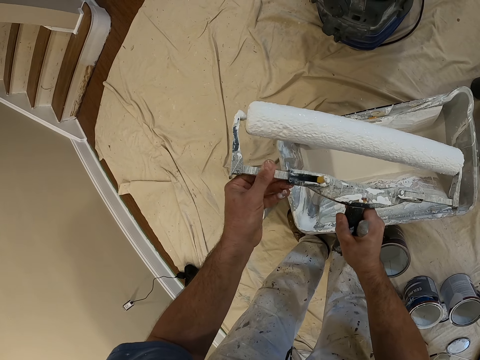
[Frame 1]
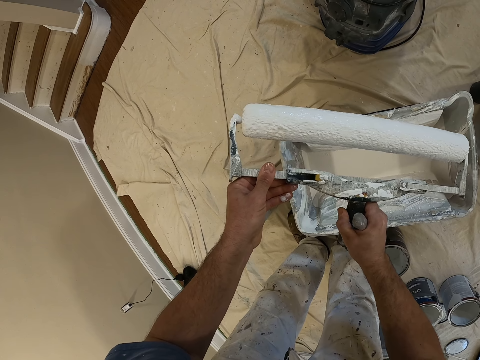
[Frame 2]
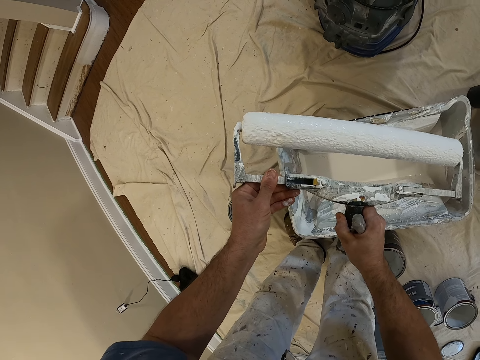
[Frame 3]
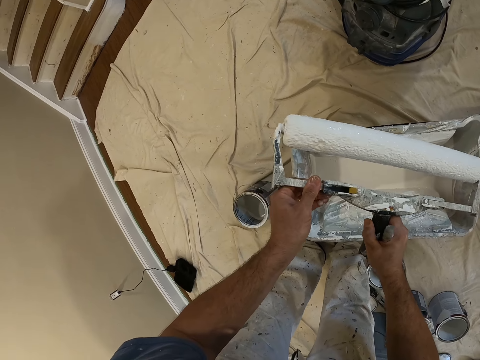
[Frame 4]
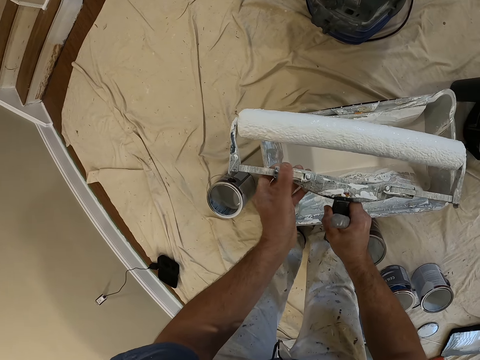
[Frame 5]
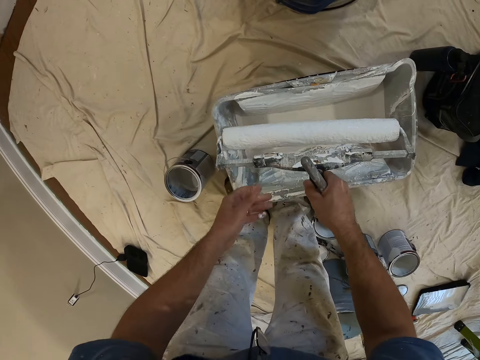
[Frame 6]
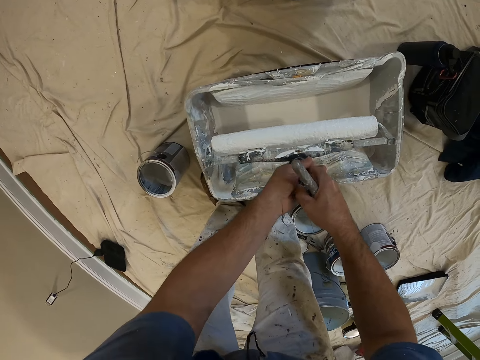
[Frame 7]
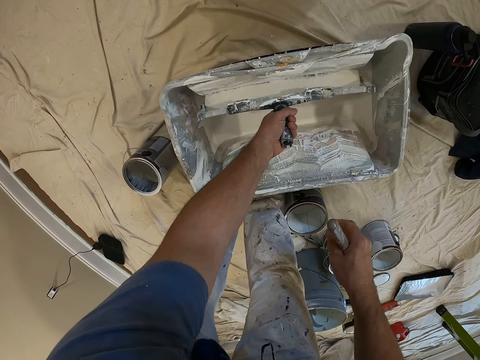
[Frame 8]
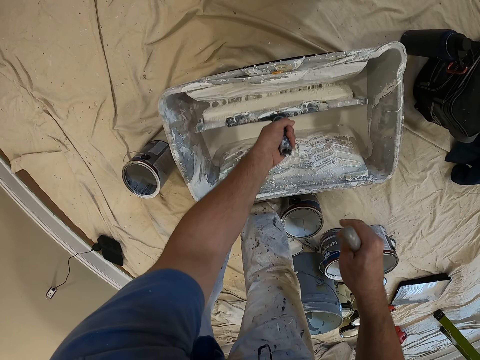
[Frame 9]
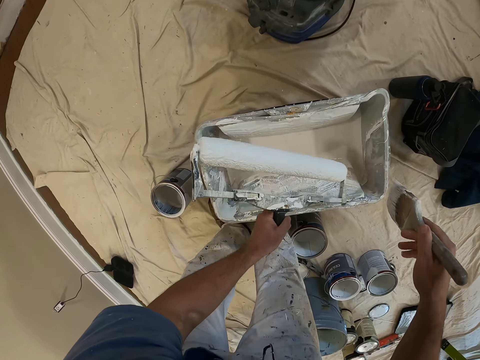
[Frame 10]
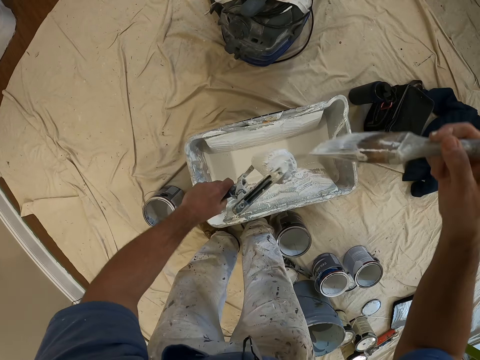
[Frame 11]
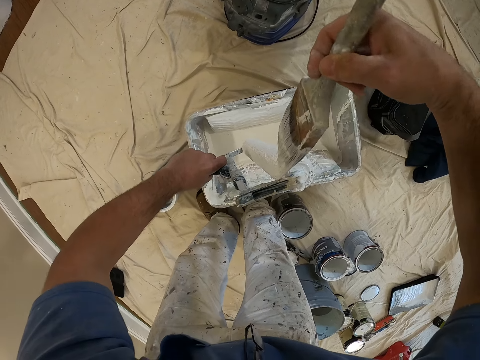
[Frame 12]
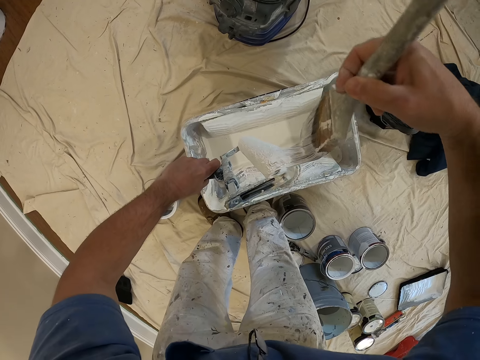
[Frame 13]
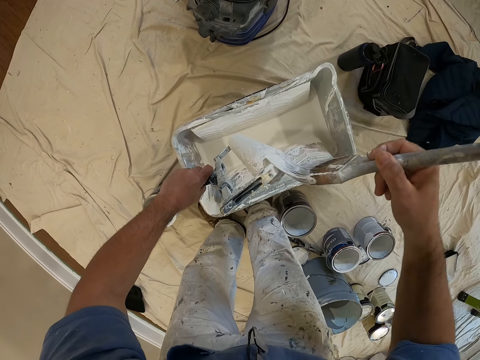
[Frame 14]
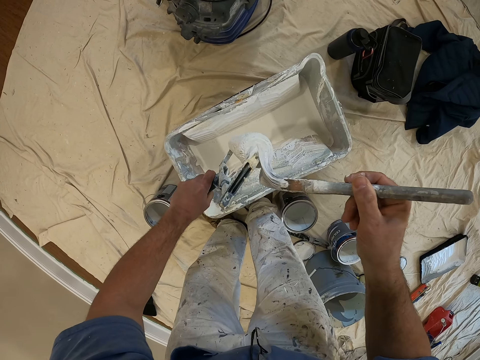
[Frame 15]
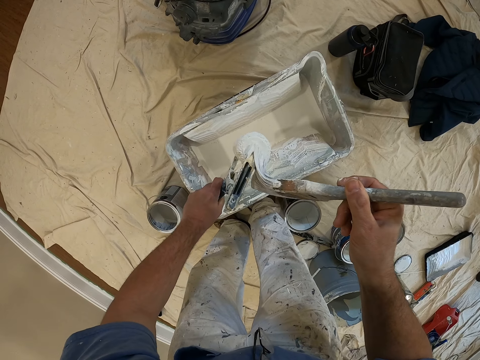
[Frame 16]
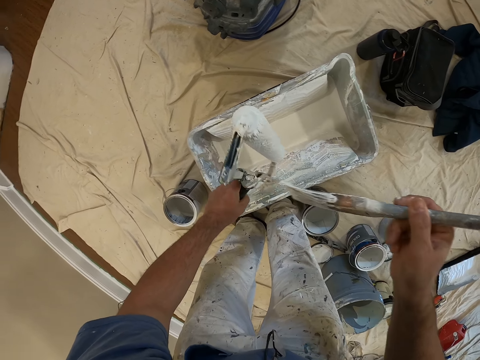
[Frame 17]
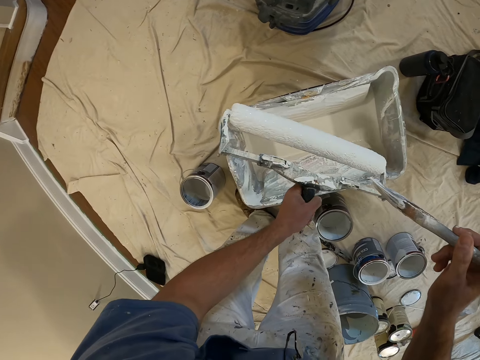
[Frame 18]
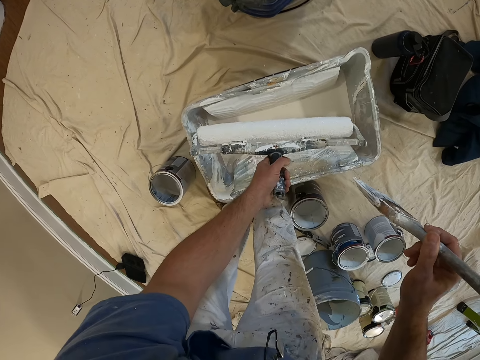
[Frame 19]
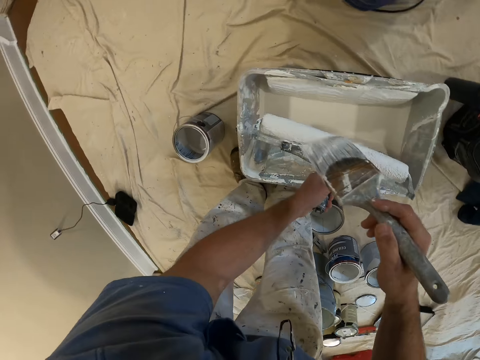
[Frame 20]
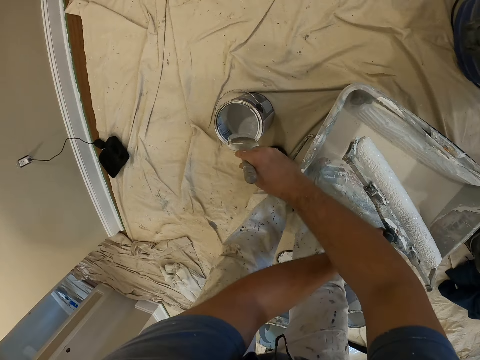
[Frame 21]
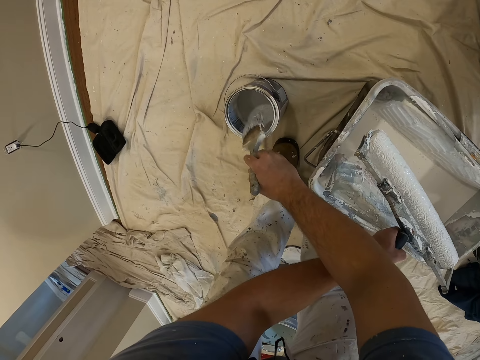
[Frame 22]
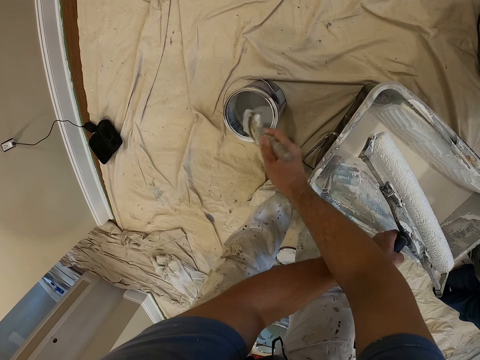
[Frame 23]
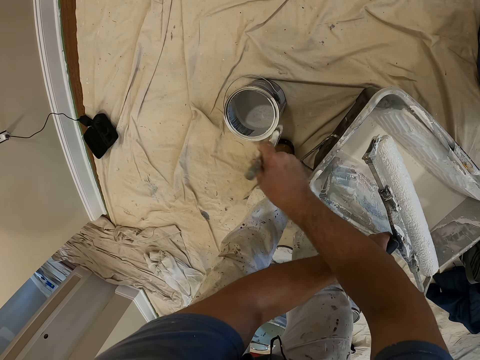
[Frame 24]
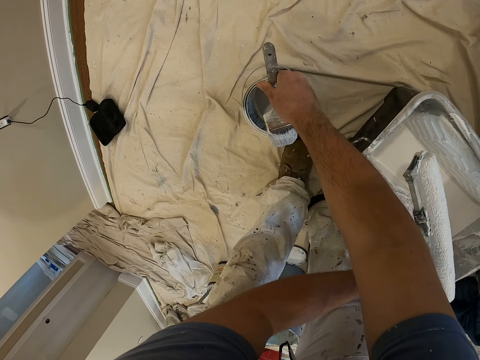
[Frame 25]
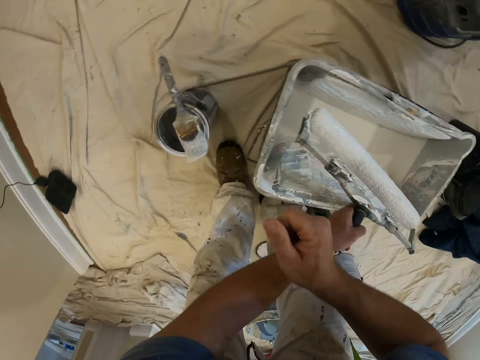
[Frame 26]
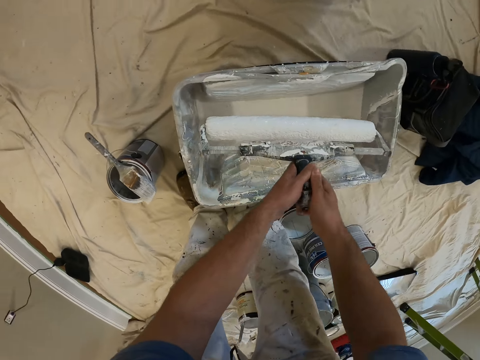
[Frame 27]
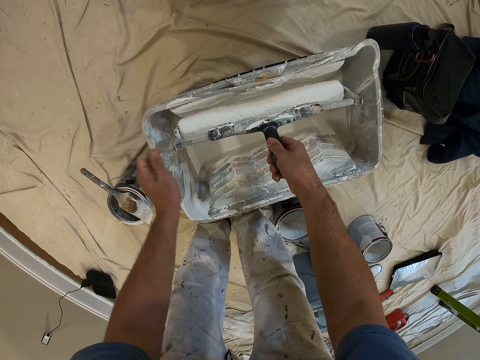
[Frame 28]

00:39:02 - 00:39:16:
The camera wearer locks the handle of a roller brush or painting roll. They dip the roller brush into the paint. They roll the painting roll on the paint. They remove paint on the side of the roller brush. They brush the painting roll. They apply paint on a can or paint jar. They put a paint brush on the paint jar.

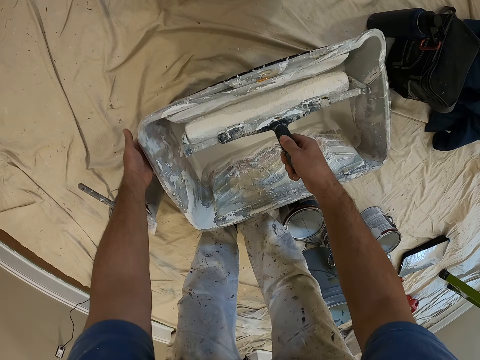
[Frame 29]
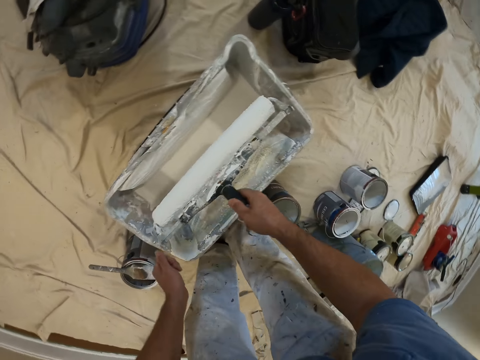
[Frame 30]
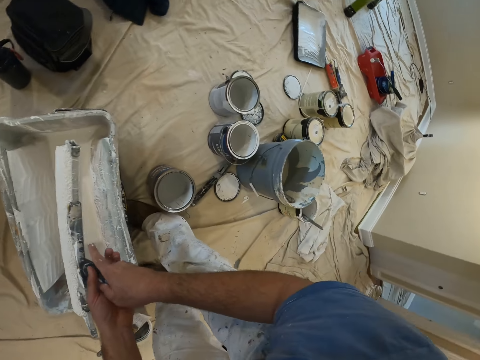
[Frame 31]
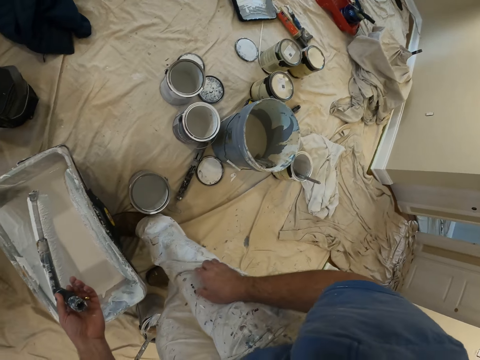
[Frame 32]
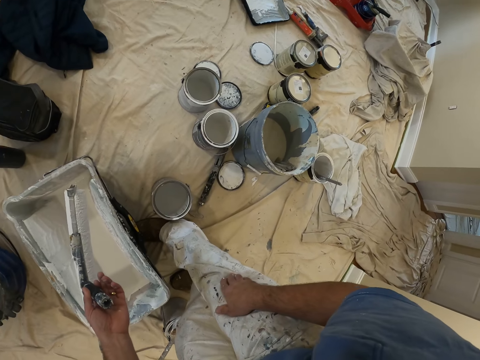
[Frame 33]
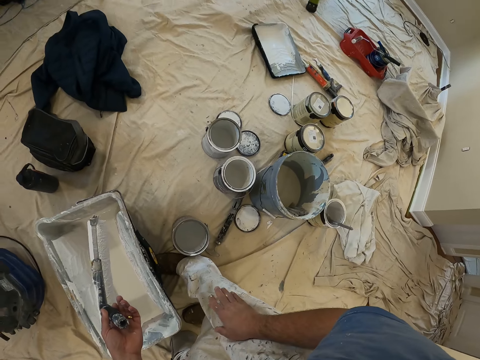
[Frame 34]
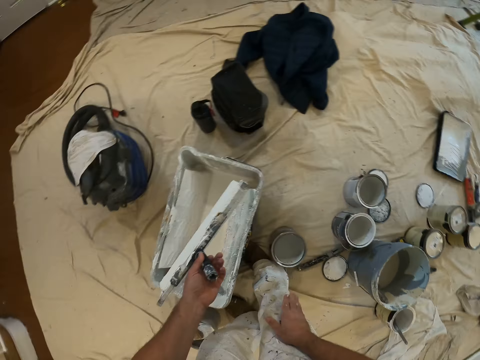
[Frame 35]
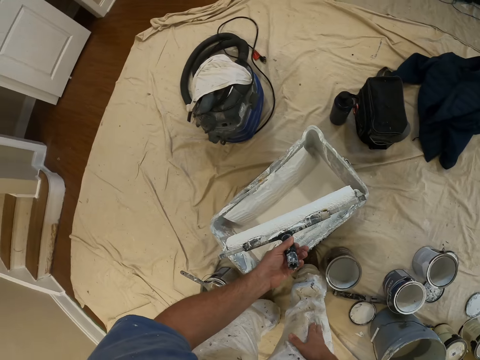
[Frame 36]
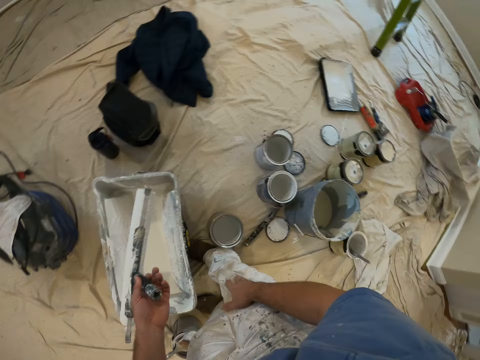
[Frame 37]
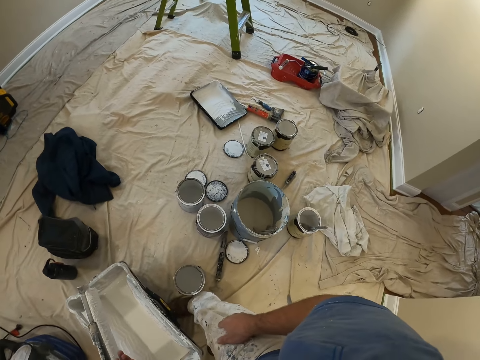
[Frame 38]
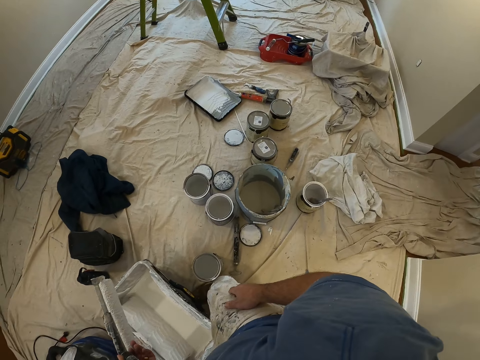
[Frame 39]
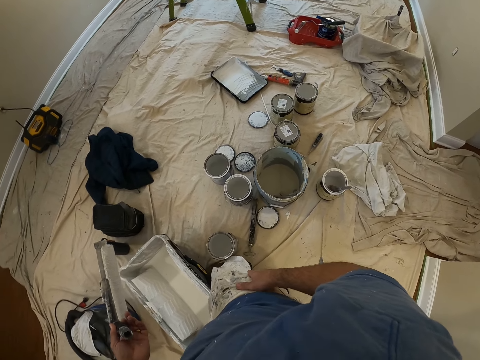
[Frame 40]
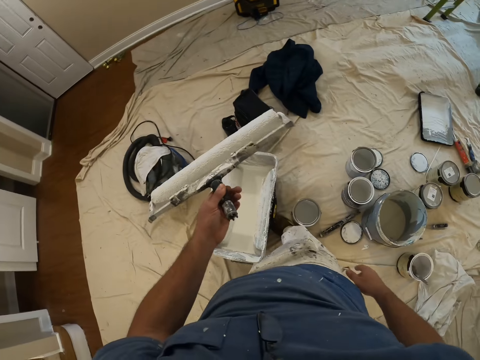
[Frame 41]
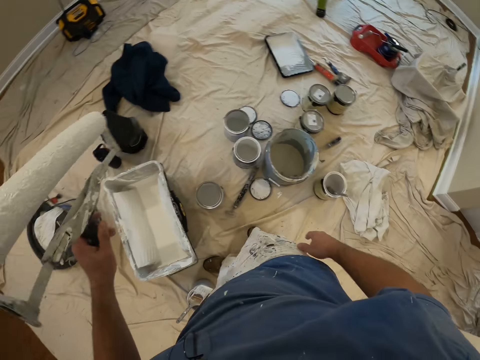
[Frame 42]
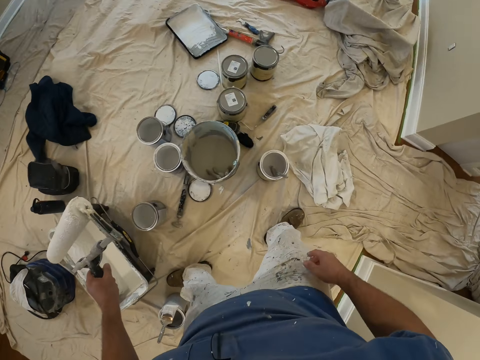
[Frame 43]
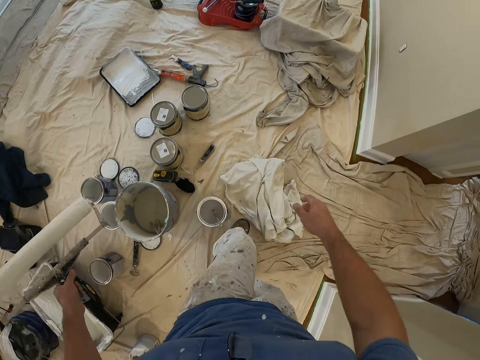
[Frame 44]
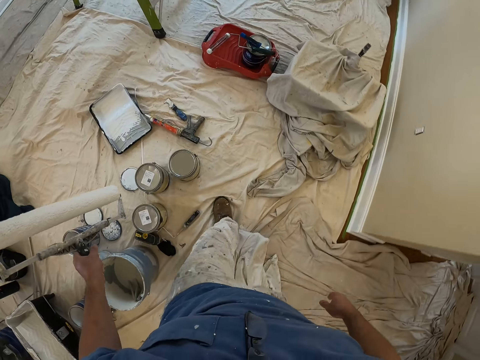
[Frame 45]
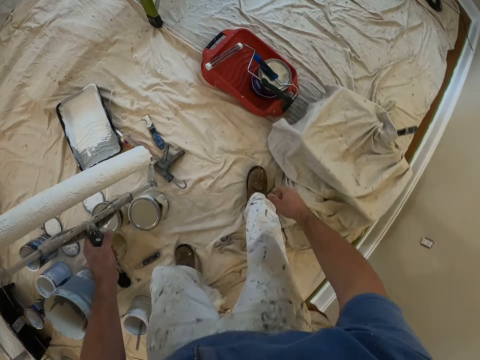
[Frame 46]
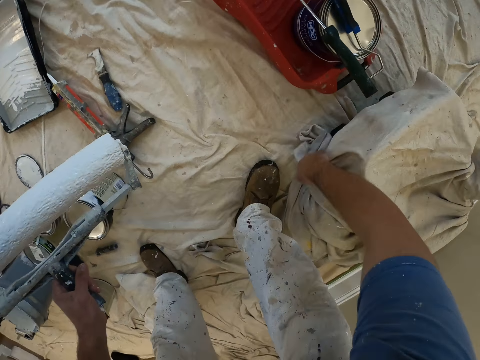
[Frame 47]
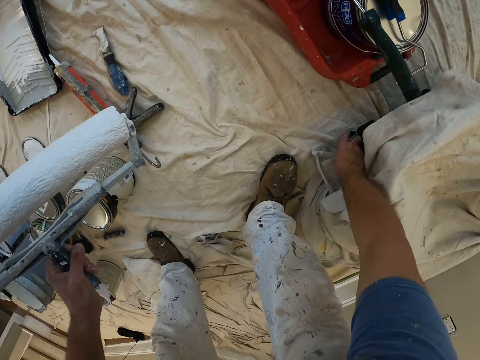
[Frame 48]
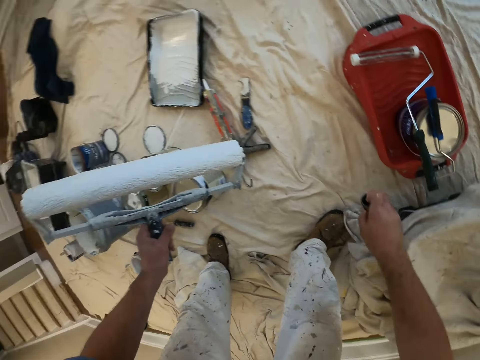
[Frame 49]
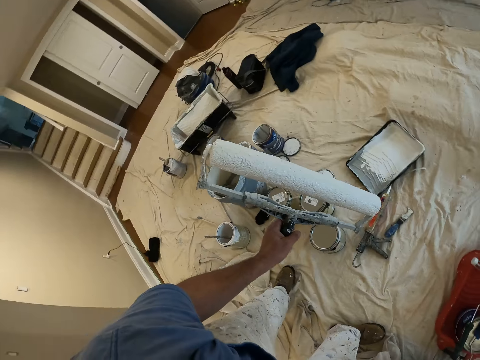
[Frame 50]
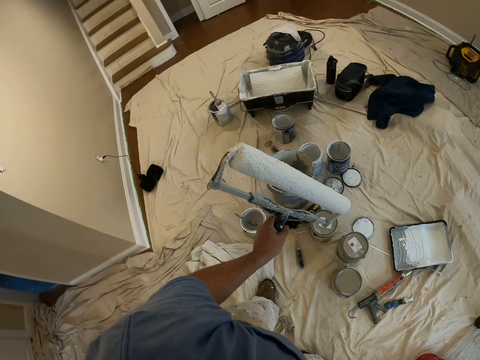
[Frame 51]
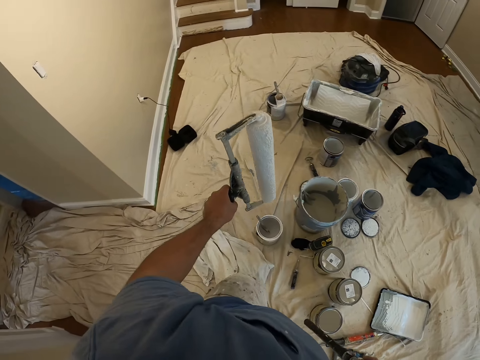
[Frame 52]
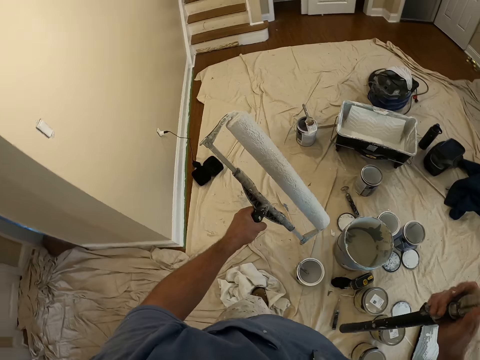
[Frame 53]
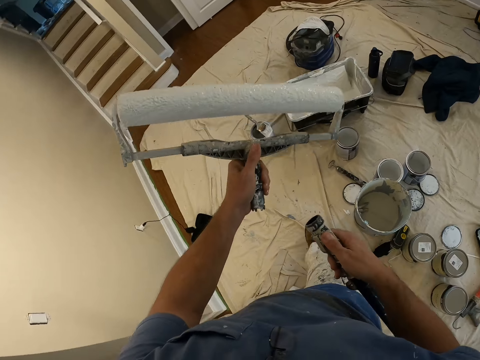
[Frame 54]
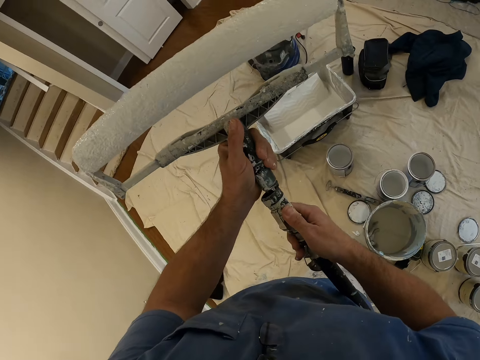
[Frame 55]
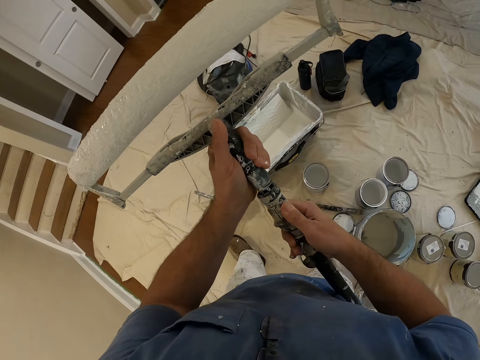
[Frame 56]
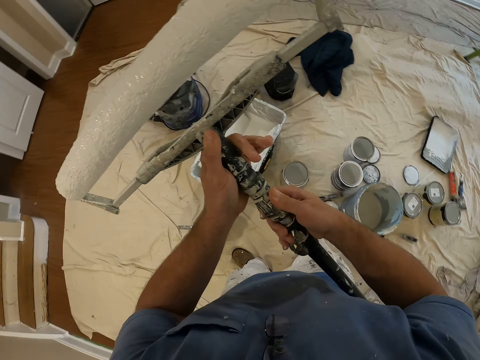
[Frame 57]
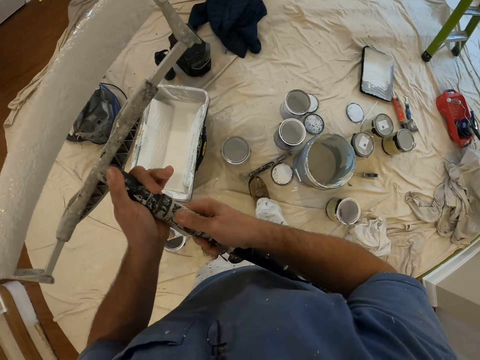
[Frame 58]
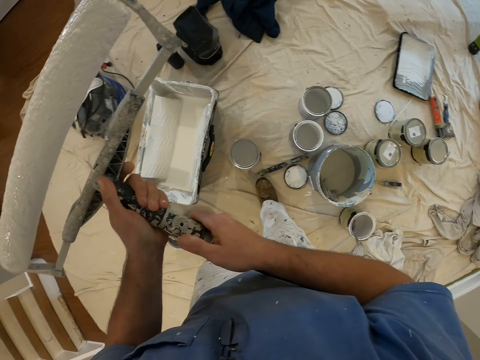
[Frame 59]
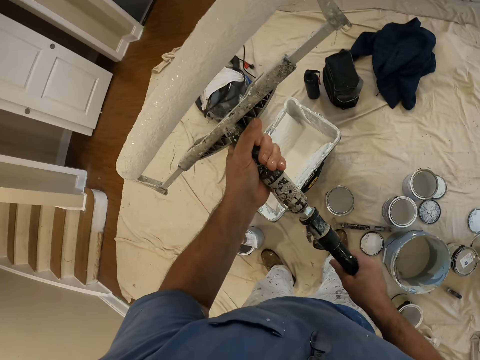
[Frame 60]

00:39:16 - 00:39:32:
The camera wearer rolls the painting roll on paint. They dip the roller brush into the paint. They pass the roller brush to the left hand. They look around the room. They hold the knee. They look around the room. They flip the painting roll. They carry the roller brush across the room. They walk around the room. They move a piece of cloth on the floor. They hold the piece of cloth. They pick up an extension handle from the ground. They walk around the room. They fix the extension handle on the painting roll. They walk around the room. They fasten the painting roll.
